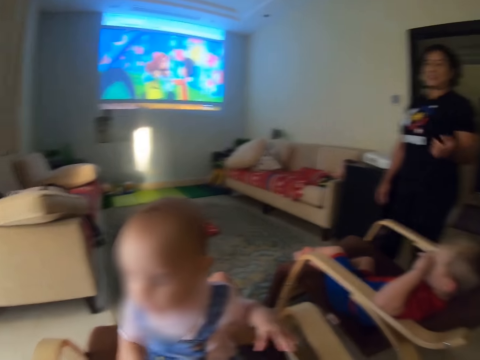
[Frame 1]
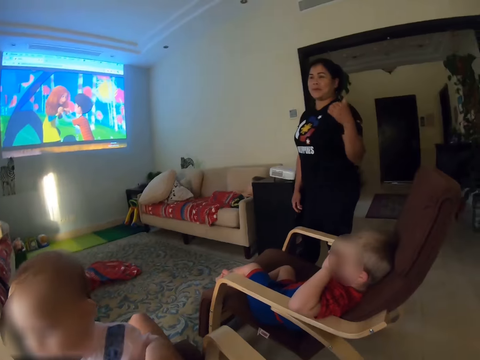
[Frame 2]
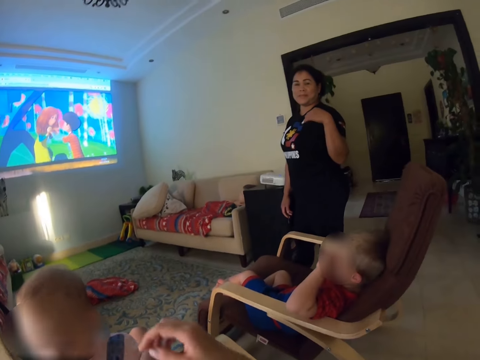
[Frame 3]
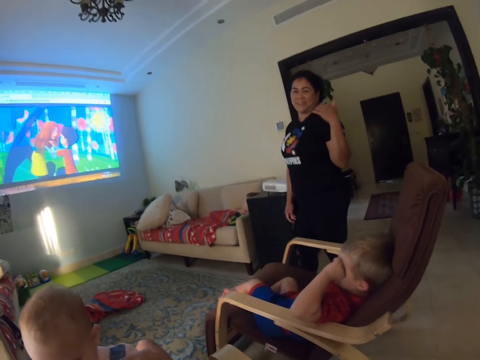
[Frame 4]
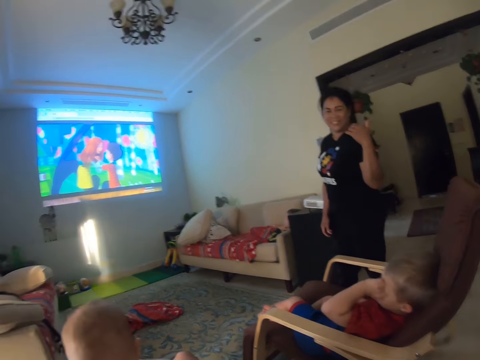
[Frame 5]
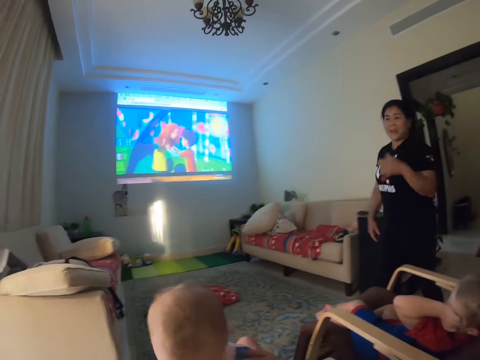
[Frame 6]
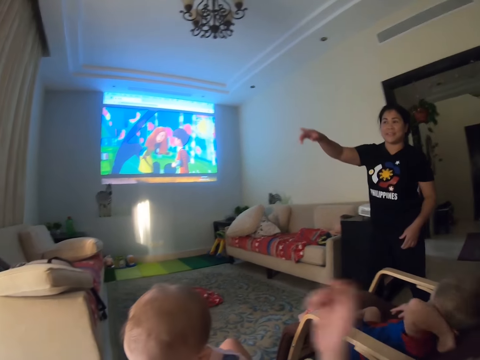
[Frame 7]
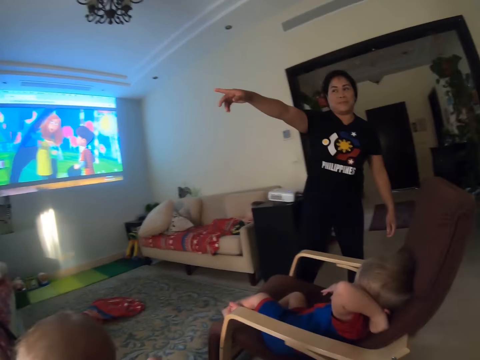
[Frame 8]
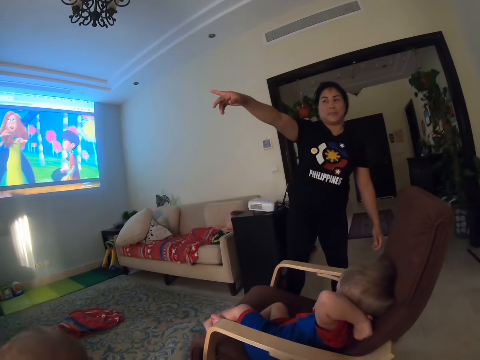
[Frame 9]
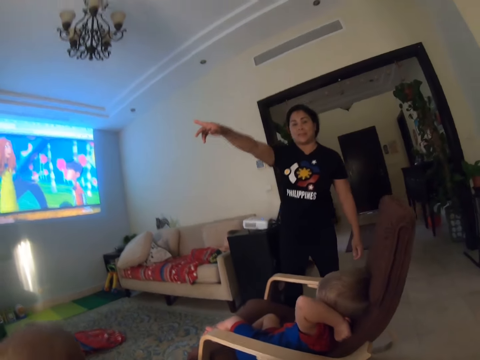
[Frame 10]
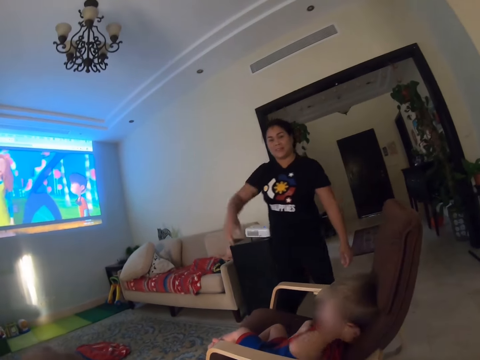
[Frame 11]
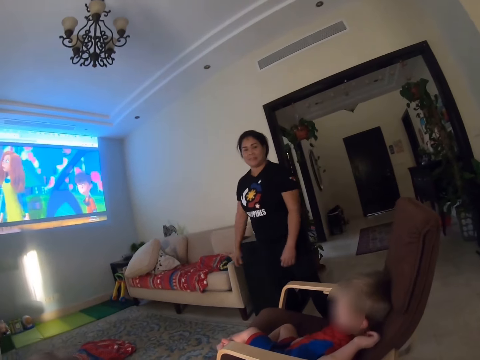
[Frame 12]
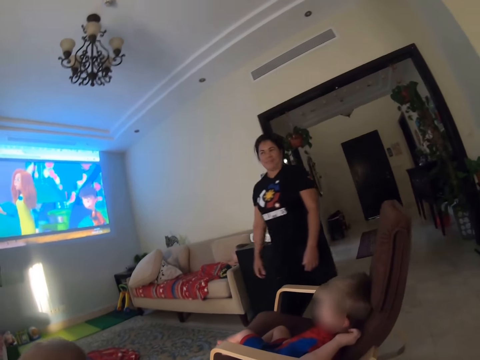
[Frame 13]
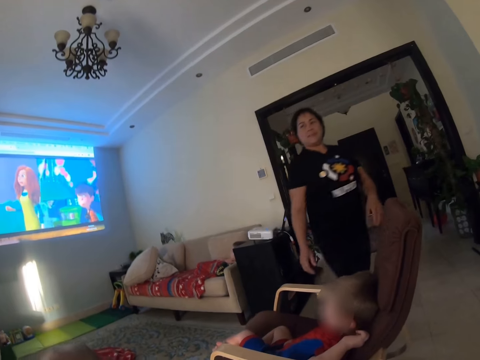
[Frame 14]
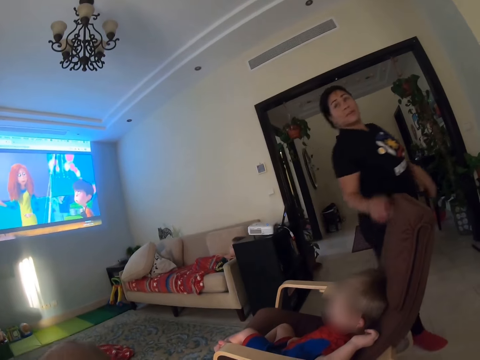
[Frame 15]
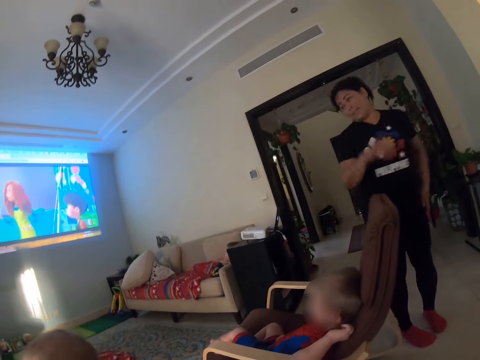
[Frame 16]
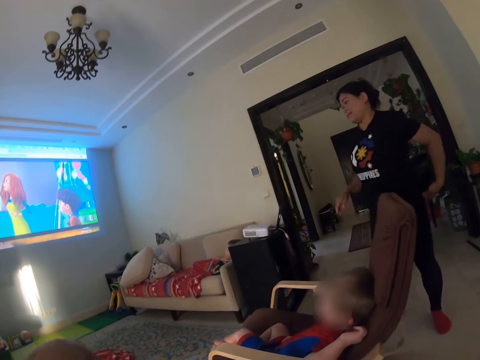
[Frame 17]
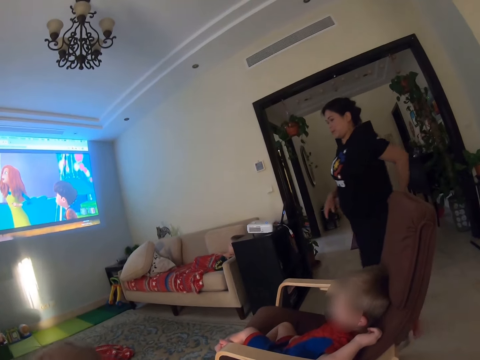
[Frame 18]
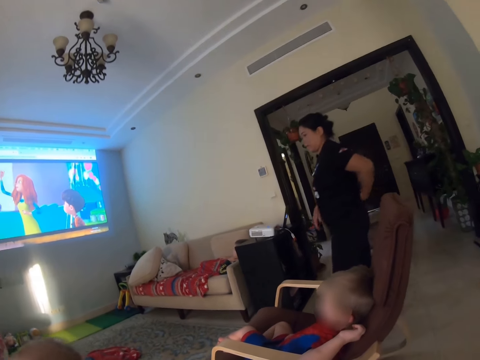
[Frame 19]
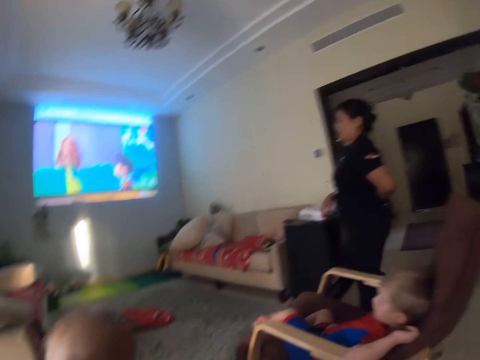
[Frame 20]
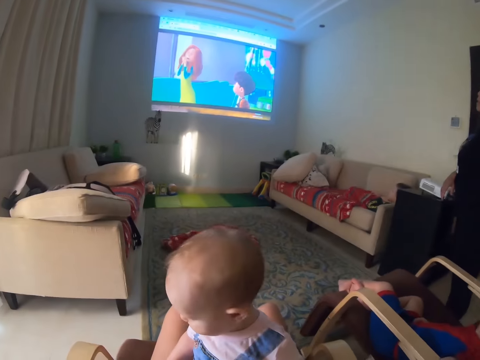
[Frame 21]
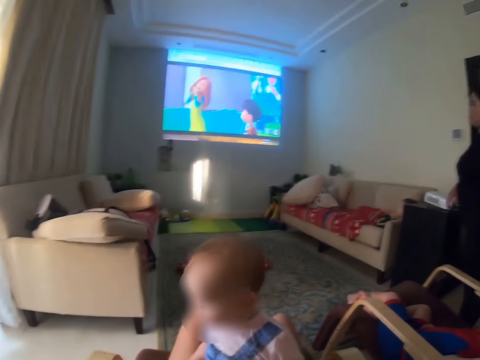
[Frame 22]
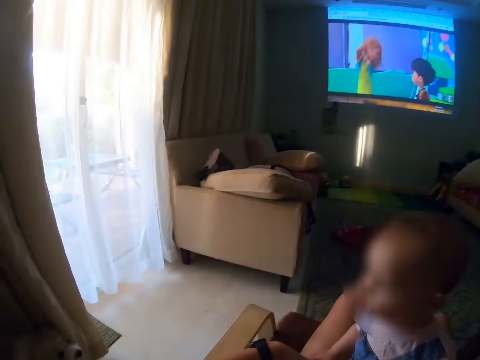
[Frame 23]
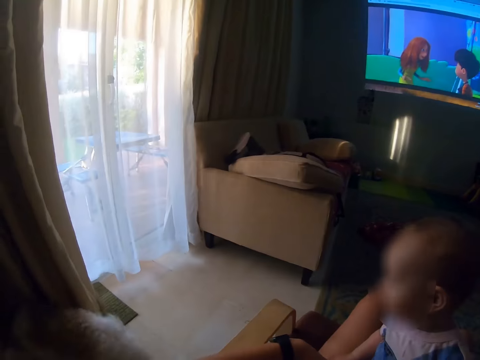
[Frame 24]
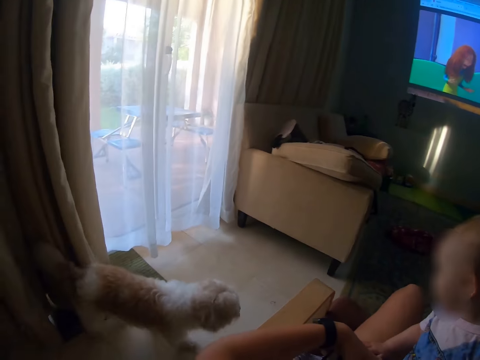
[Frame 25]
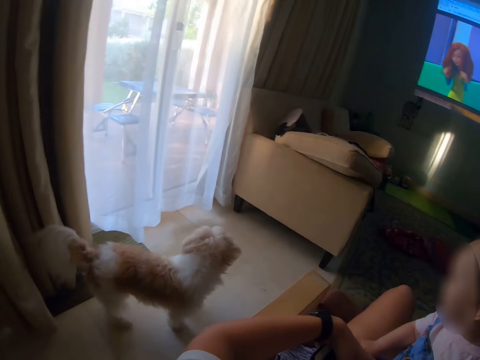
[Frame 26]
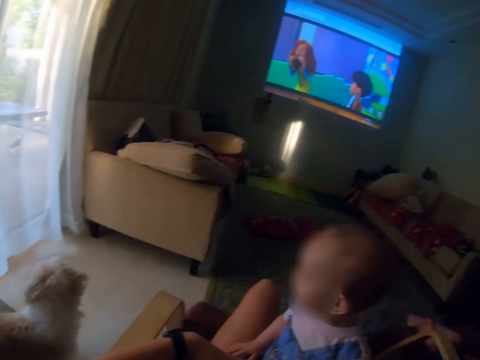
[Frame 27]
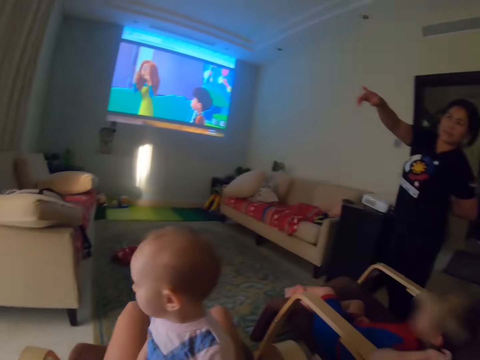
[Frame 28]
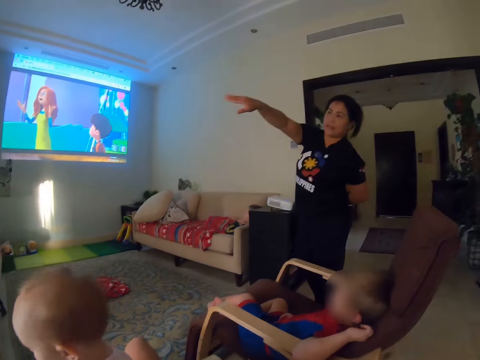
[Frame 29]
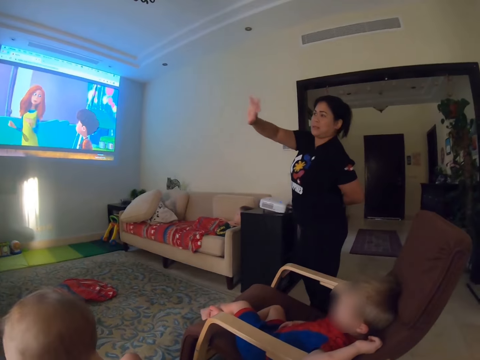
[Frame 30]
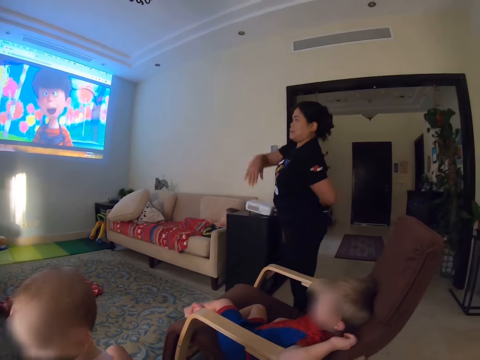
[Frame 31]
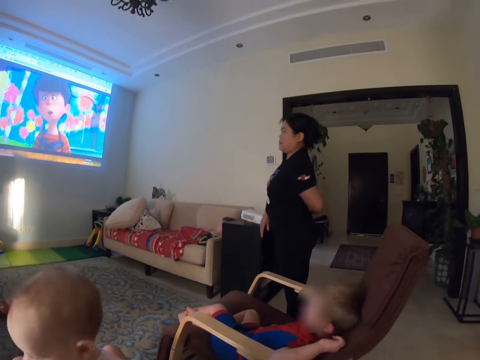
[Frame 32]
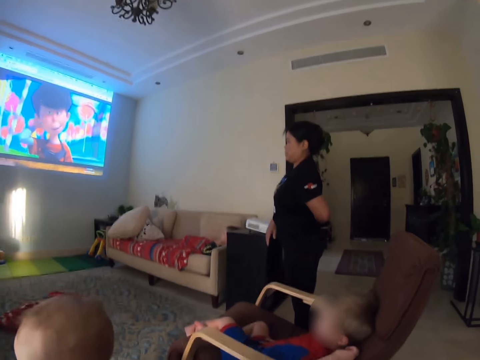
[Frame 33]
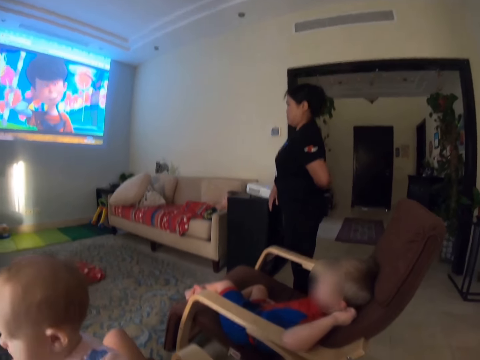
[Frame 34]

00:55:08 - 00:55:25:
The camera wearer carries a baby. They touch the baby. A boy touches the face. A lady points at something. The lady moves around. She scratches her back. She walks around the house. The camera wearer looks around. They look around again. The lady shakes a hand. The lady points.

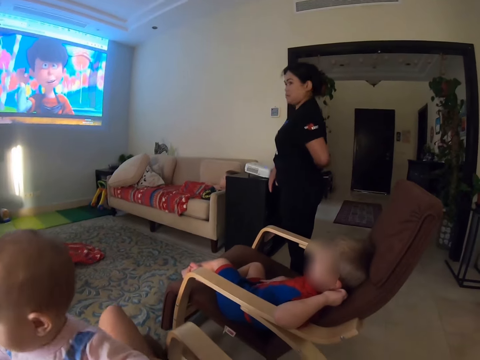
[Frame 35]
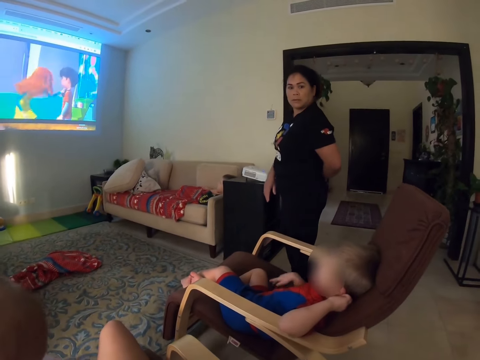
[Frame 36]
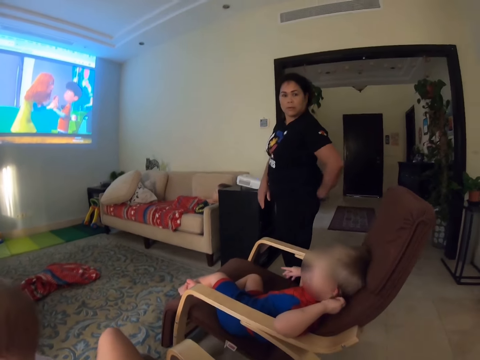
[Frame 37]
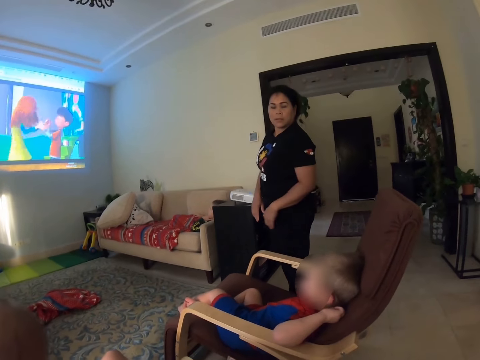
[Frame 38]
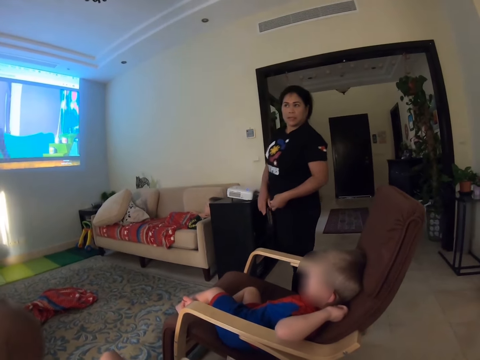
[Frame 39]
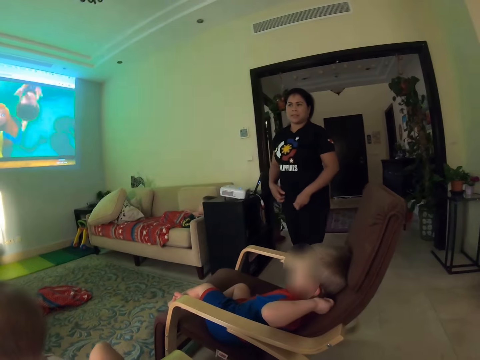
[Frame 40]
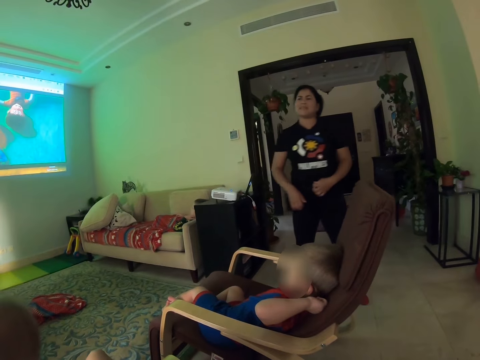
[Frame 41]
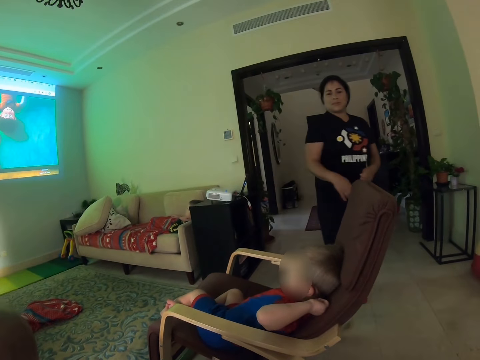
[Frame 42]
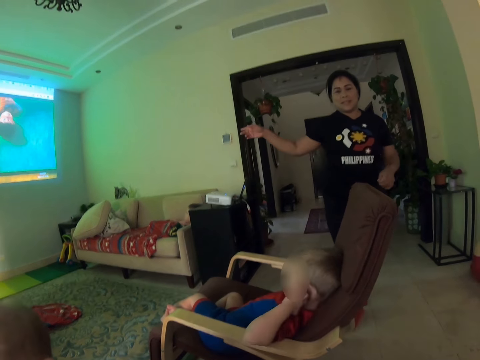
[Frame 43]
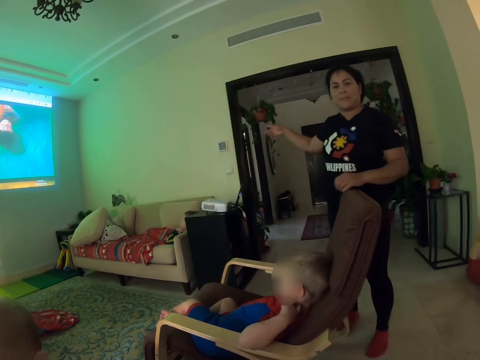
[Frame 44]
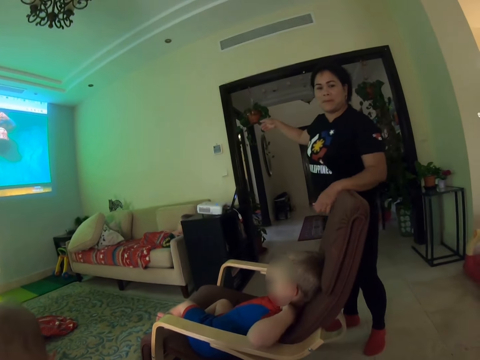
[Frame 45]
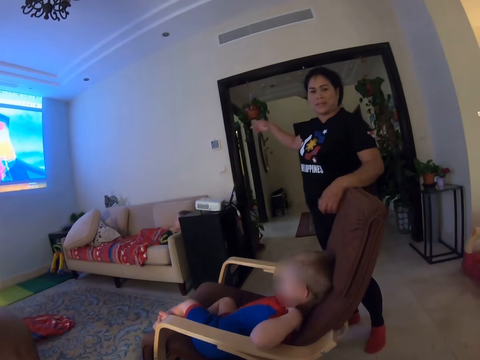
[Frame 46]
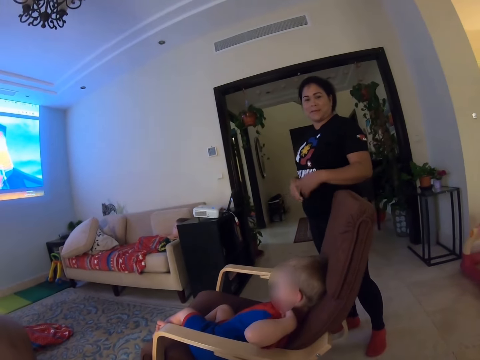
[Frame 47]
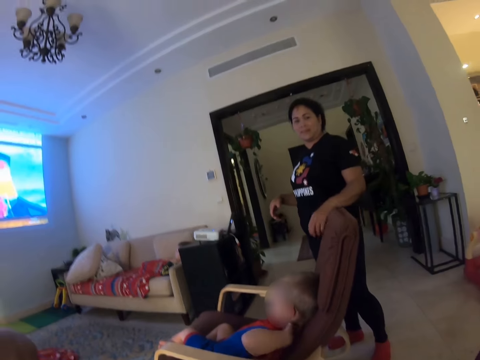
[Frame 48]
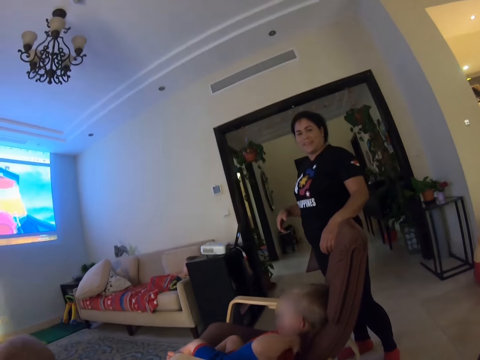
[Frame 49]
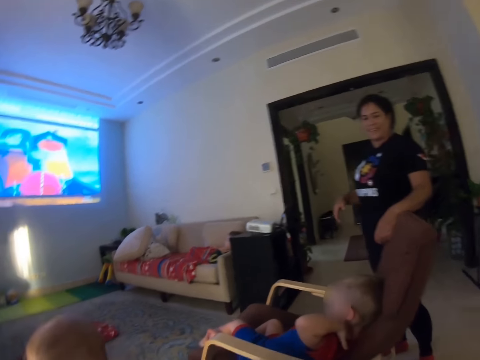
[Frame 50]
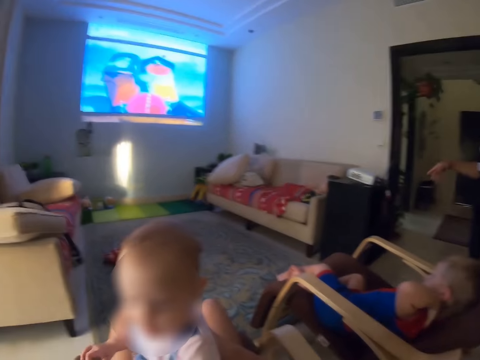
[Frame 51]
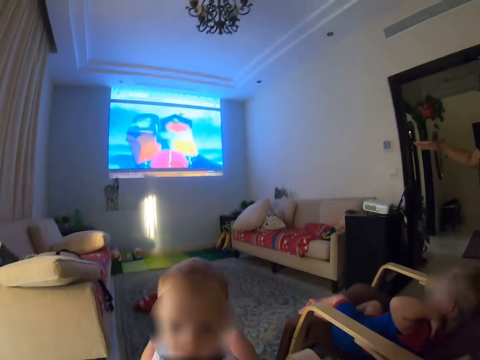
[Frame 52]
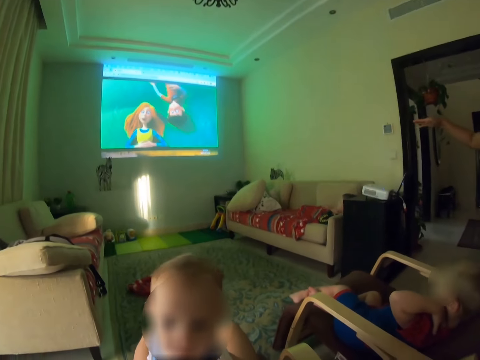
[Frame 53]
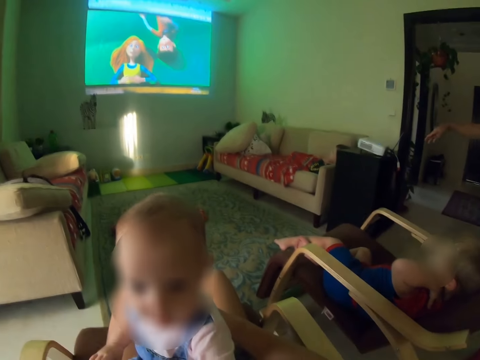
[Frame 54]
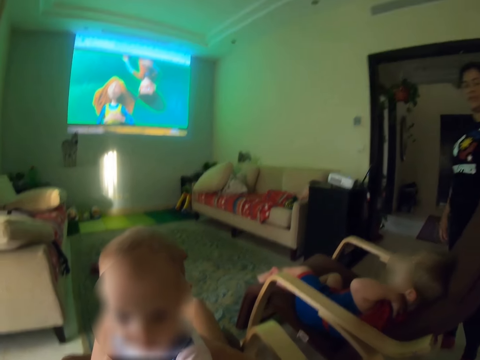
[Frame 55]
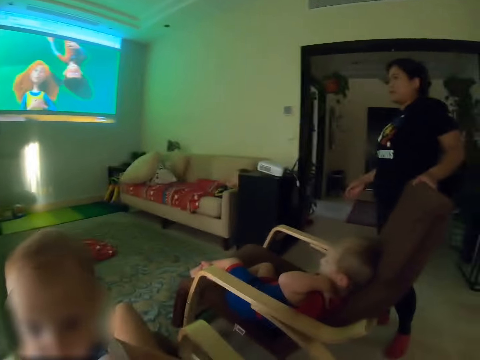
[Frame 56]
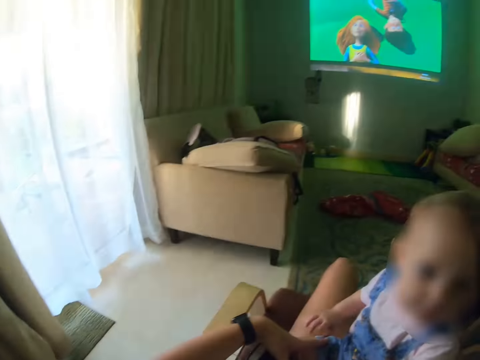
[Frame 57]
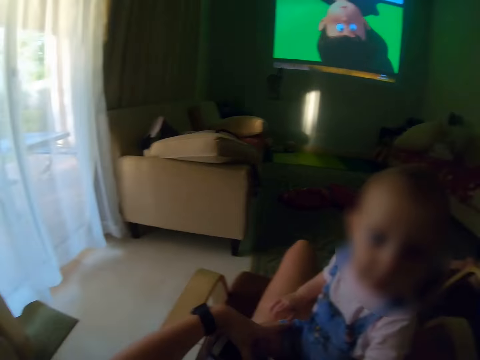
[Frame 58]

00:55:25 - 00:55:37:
A boy lifts a hand. A lady pulls her t-shirt. She moves around. The boy scratches the neck. The lady points a finger. She rests a hand on the chair. She shakes hands. She rests a hand on the chair. The camera wearer dialogues with the lady. The lady moves a hand.
